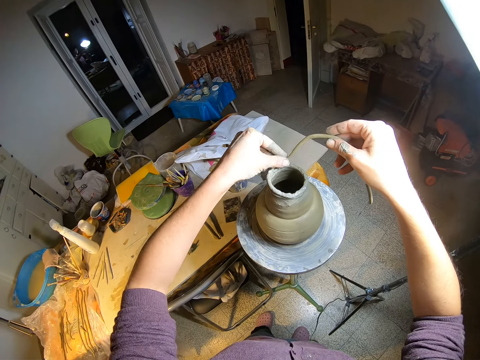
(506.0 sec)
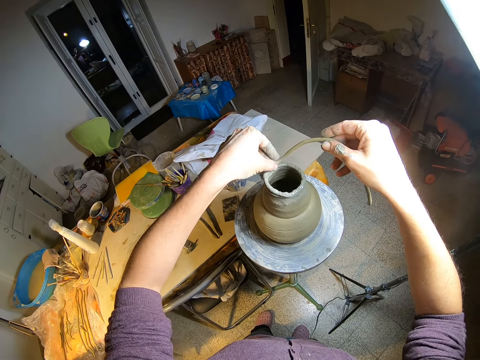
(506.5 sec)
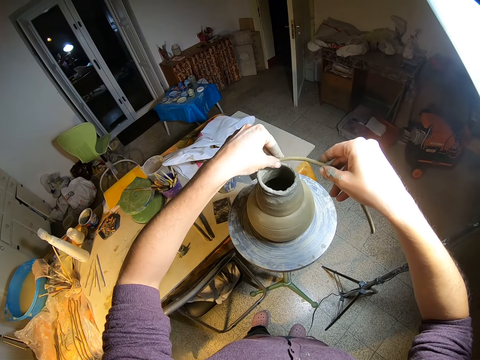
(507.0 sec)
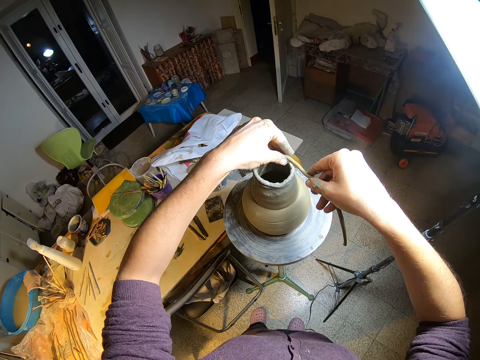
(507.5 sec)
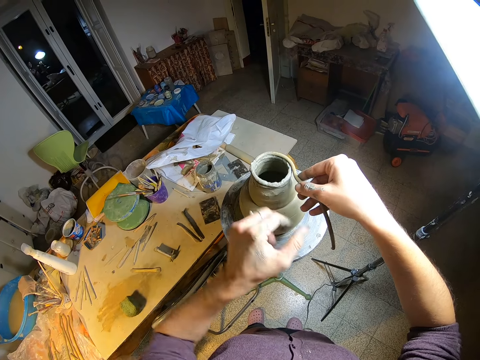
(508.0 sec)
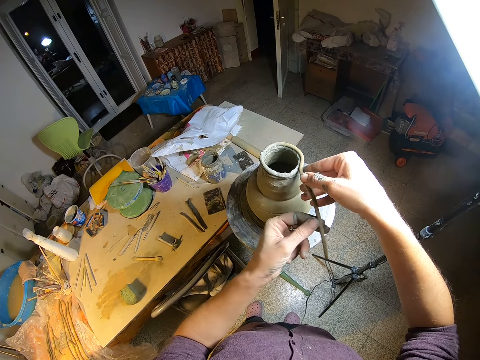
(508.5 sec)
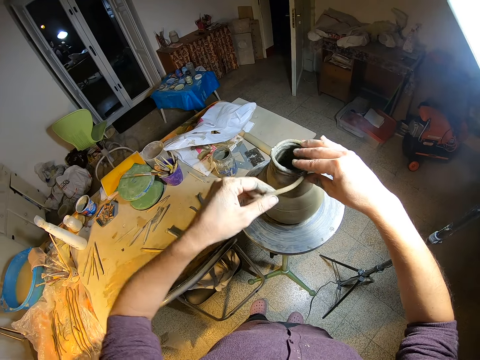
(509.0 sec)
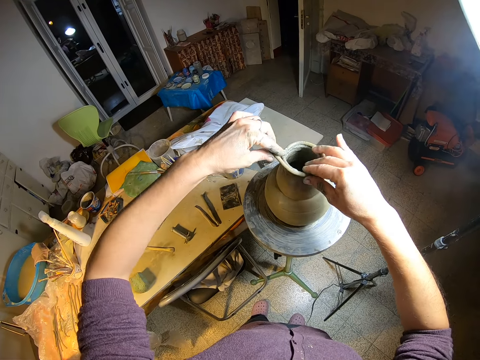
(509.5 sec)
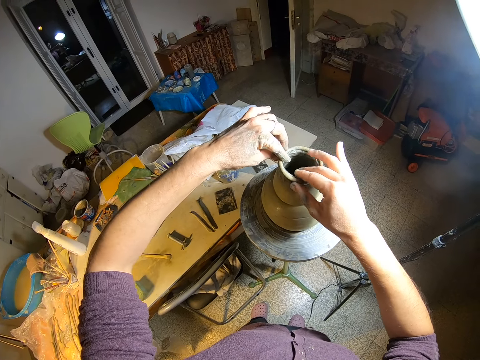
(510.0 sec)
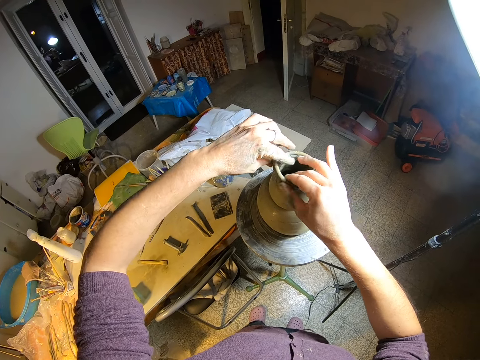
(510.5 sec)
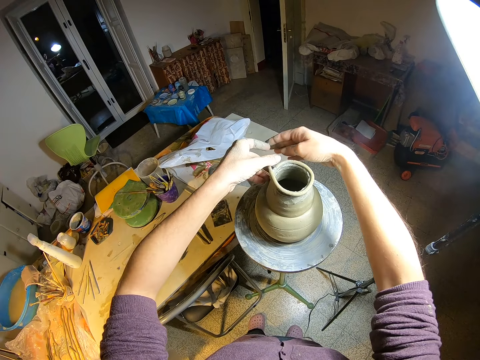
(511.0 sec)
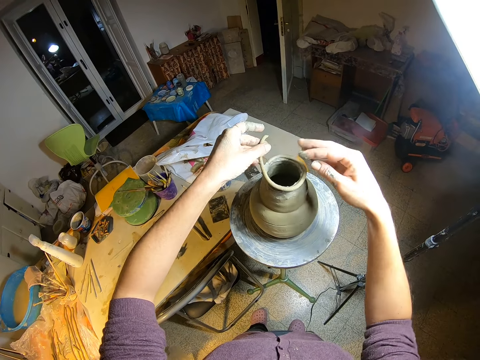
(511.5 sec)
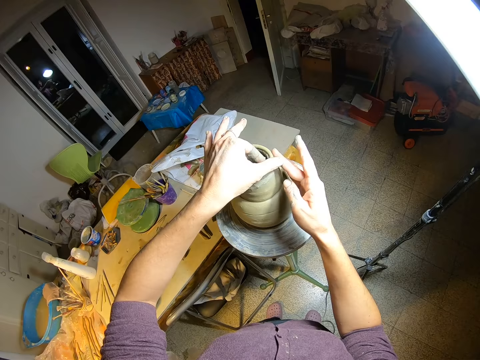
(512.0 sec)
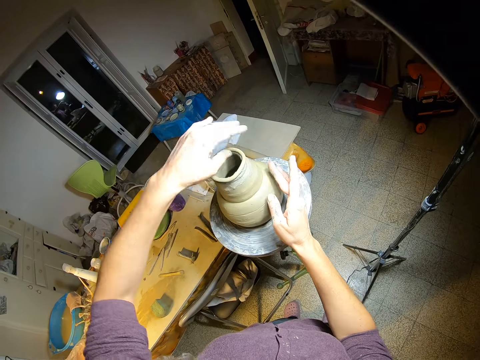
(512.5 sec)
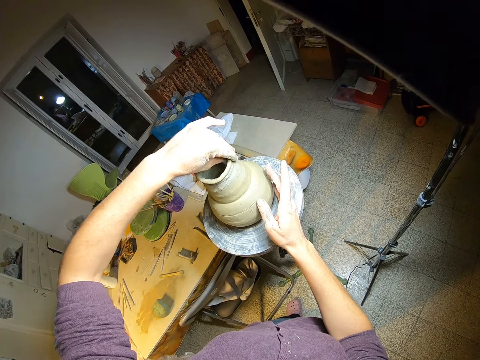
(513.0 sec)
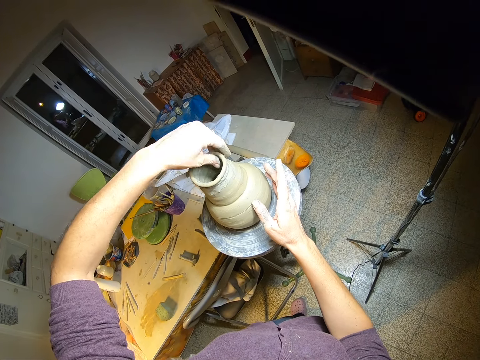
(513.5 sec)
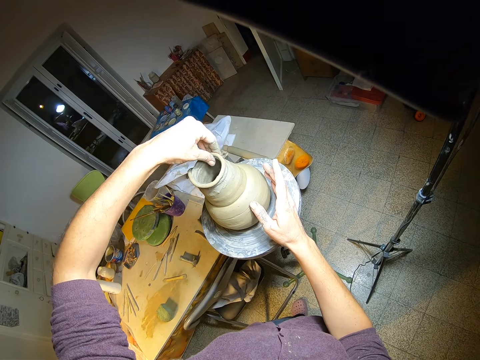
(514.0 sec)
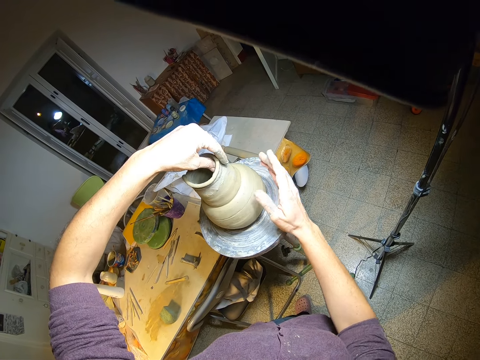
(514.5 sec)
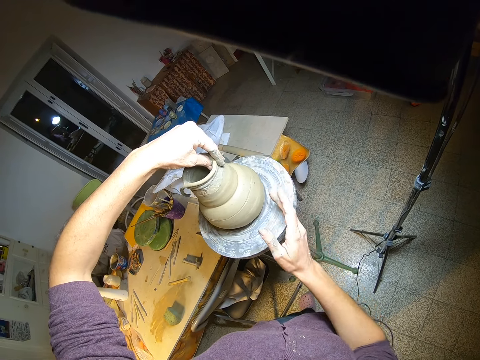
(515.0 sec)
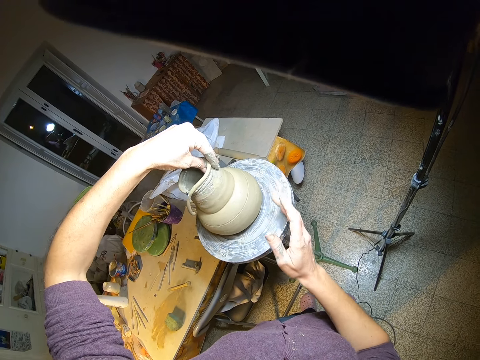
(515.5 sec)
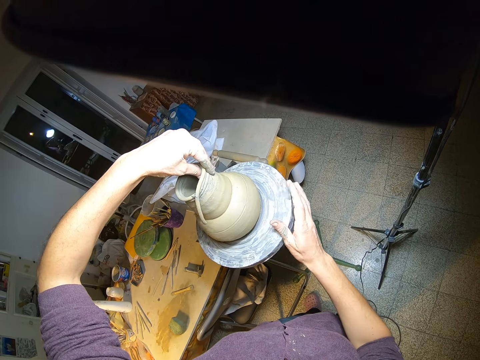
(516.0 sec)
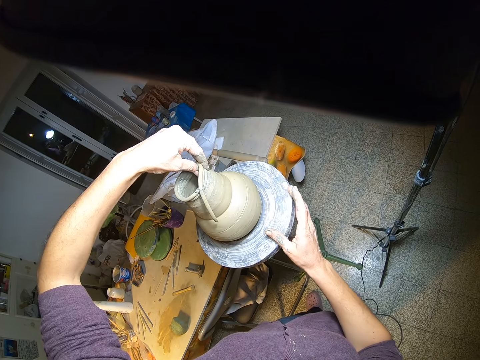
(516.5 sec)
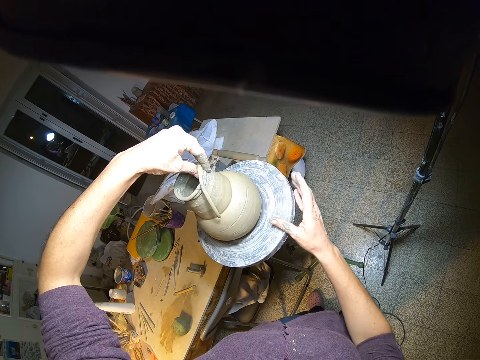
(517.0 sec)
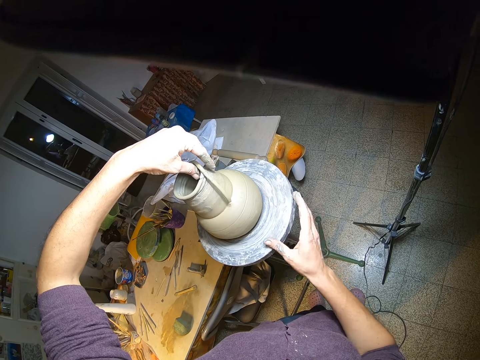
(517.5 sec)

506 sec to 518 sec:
The camera wearer fixes the strip of clay round on the pottery with both hands. He shapes the pottery properly with both hands.

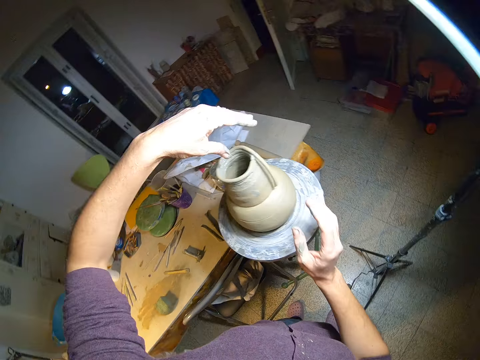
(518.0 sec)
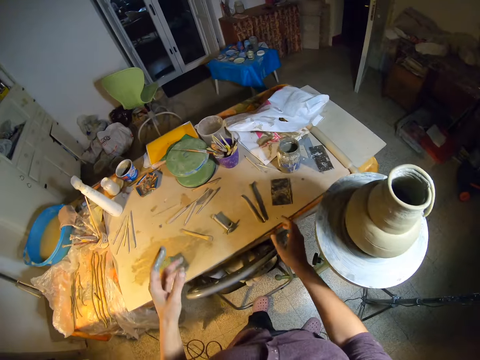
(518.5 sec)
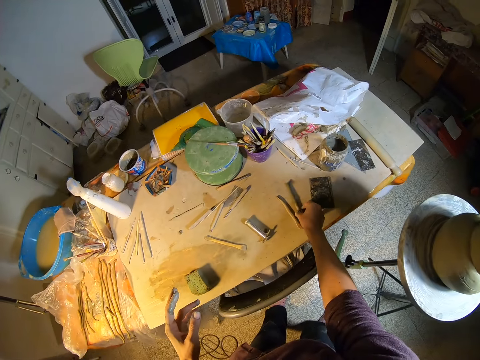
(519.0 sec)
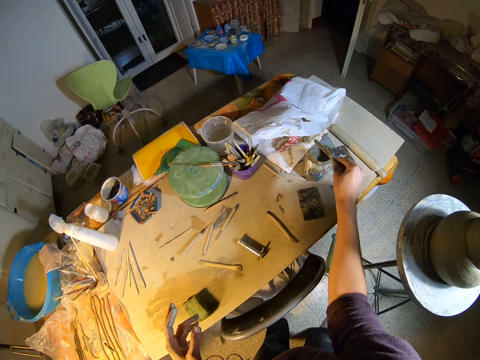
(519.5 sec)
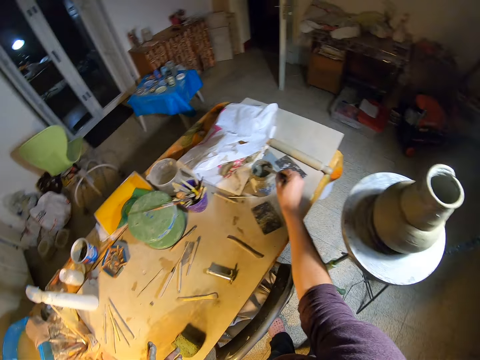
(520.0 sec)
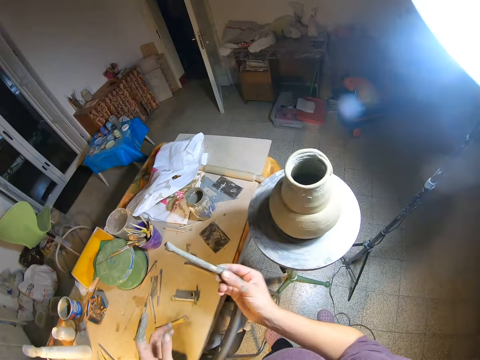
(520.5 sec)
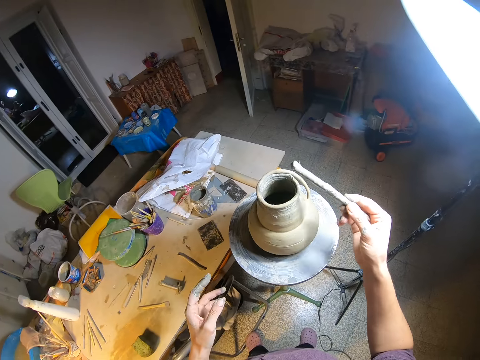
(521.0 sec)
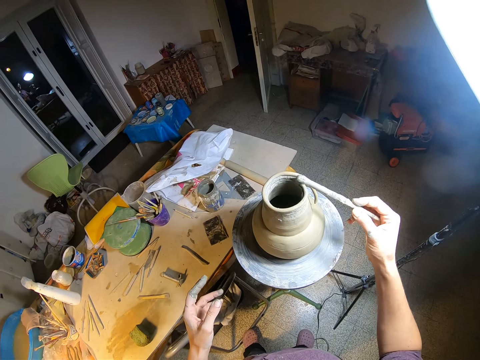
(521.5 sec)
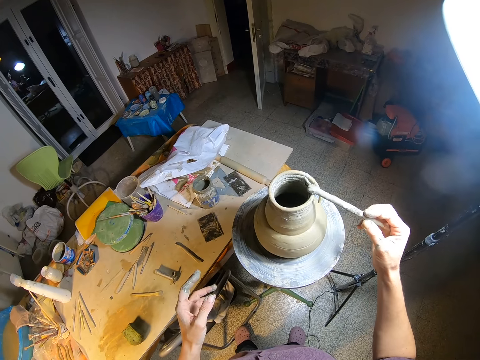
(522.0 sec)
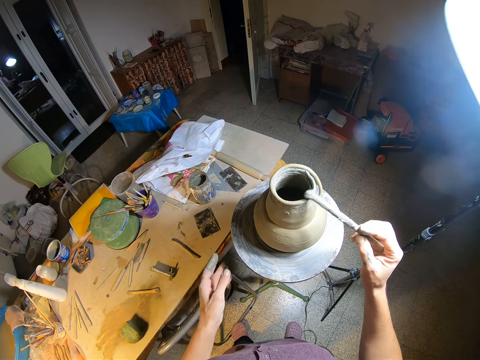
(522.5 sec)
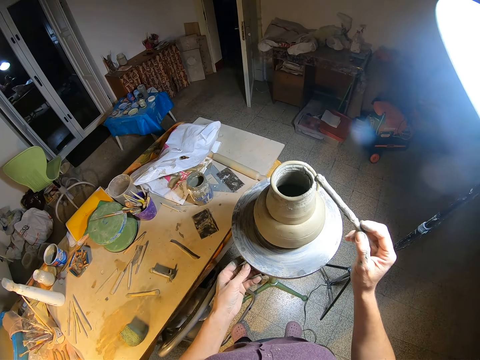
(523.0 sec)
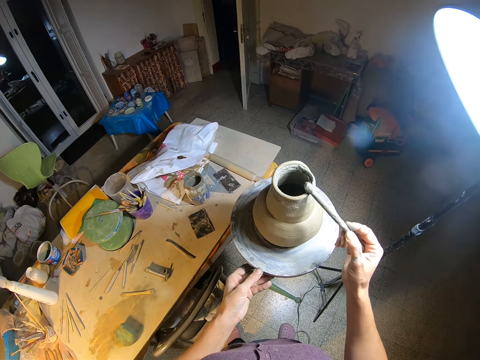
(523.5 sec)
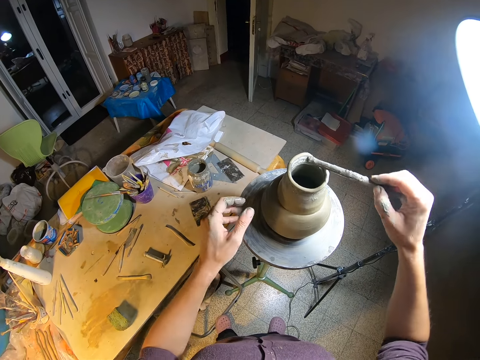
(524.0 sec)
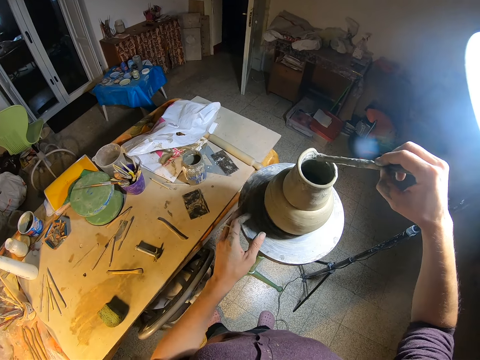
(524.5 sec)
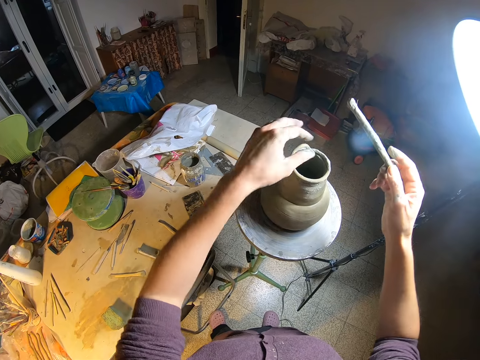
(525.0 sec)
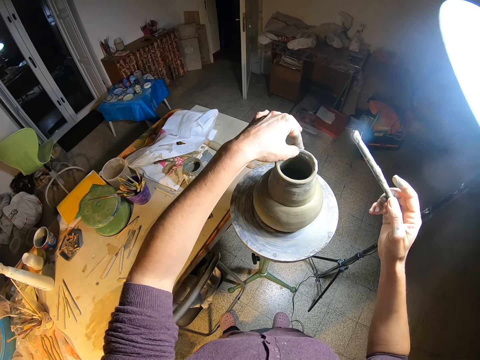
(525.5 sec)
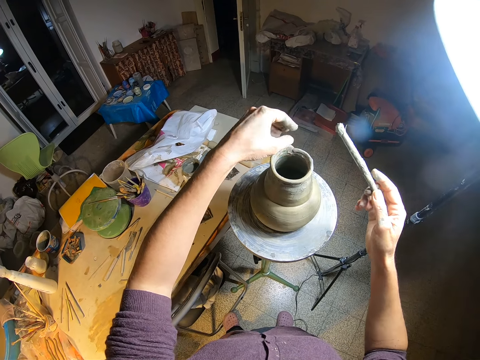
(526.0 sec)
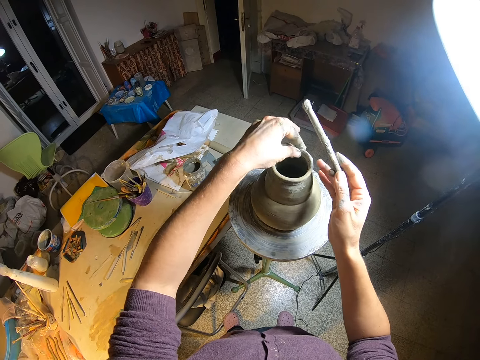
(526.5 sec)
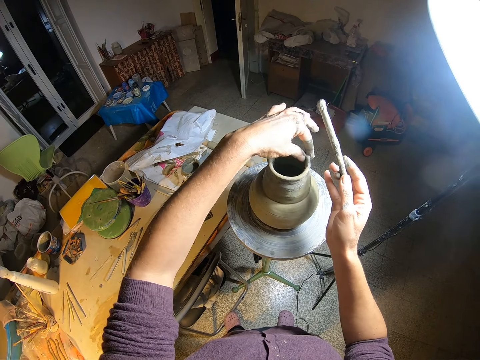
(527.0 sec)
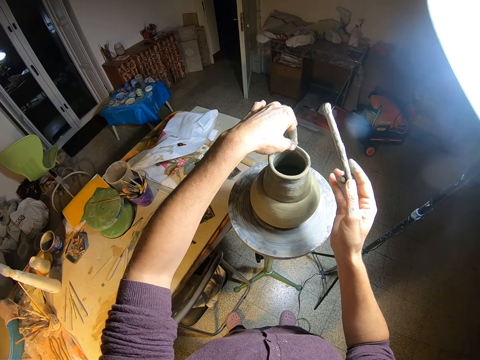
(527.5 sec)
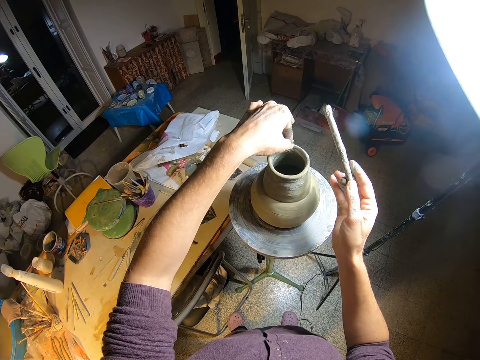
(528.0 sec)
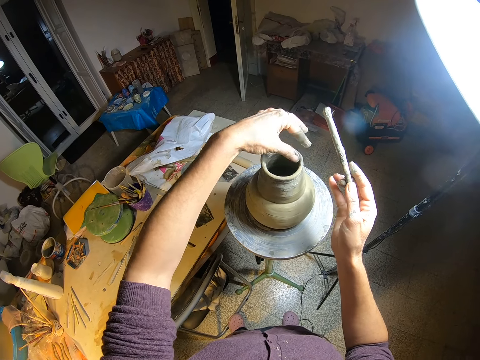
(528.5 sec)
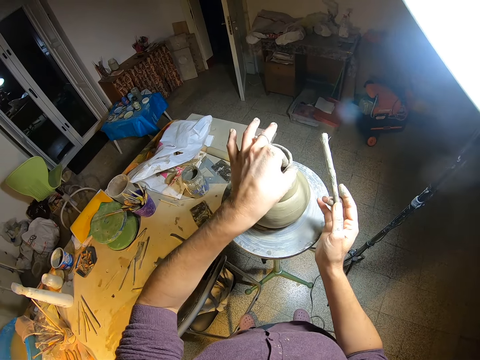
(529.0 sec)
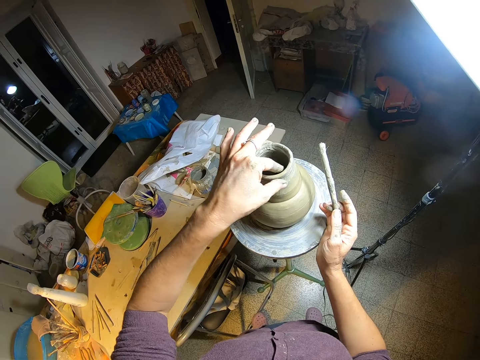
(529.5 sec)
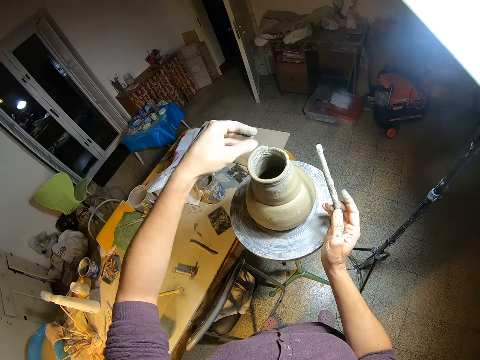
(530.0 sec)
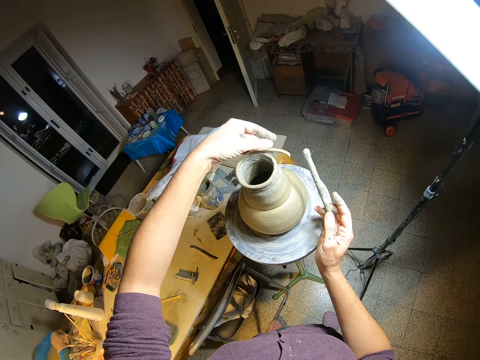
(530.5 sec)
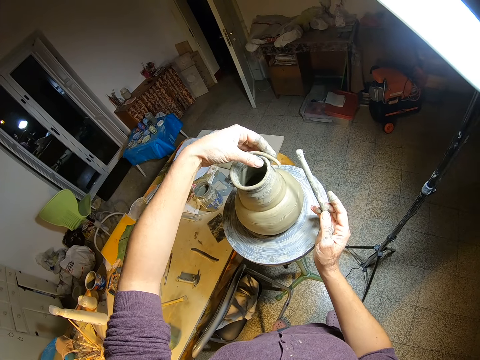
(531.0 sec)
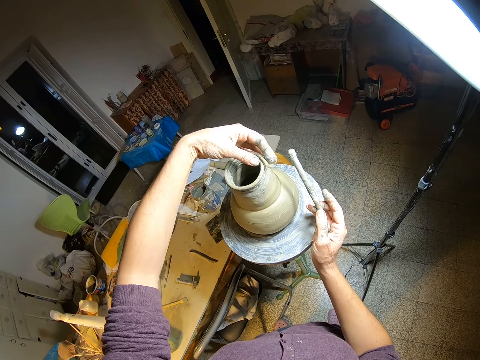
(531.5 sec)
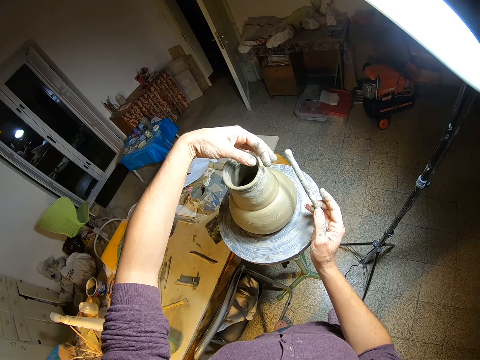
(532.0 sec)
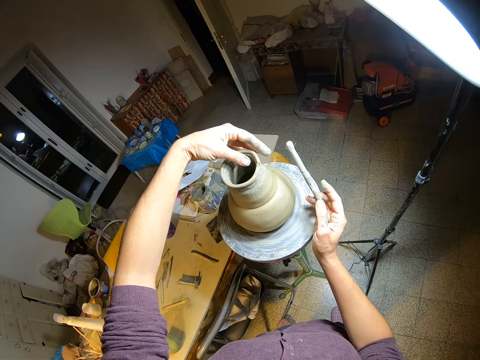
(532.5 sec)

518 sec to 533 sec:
The camera wearer picks the modelling brush from the table with his right hand. He dips the brush into the jar of slip with his right hand. He coats the pottery with the brush in his right hand. He turns the manual pottery wheel with his left hand. He shapes the pottery properly with his left hand. He aligns a mud roll round on the mold opening with his hand. He turns the manual pottery wheel with his right hand.
